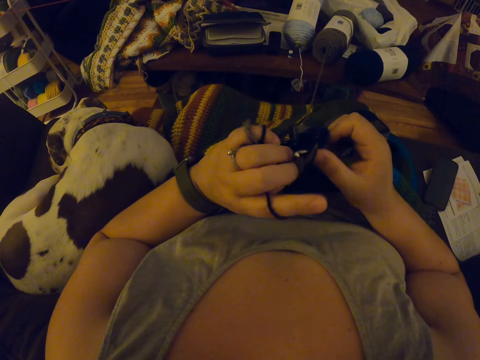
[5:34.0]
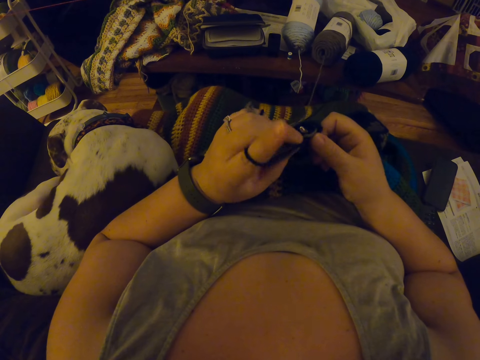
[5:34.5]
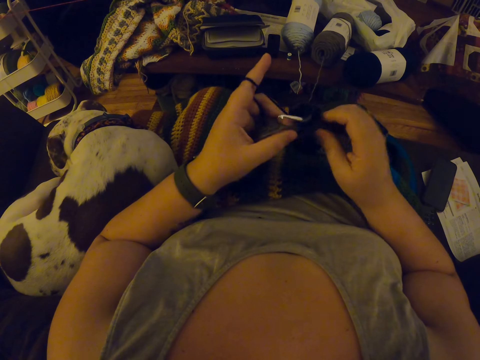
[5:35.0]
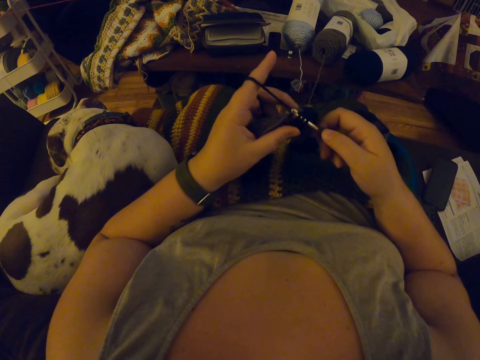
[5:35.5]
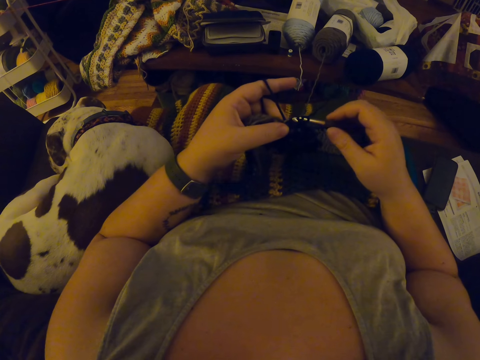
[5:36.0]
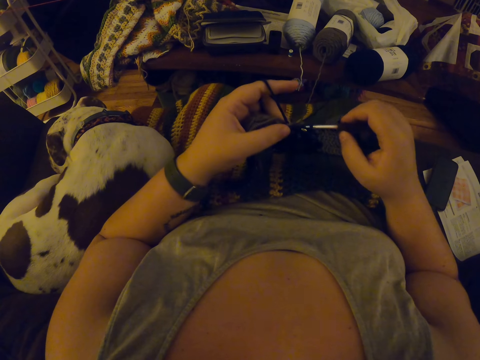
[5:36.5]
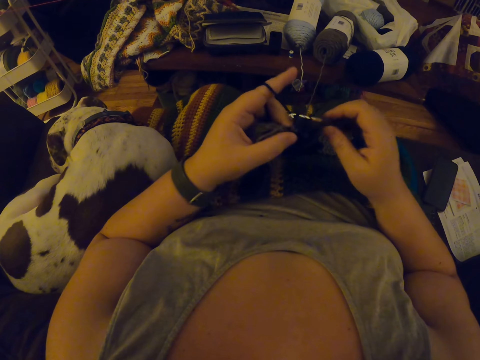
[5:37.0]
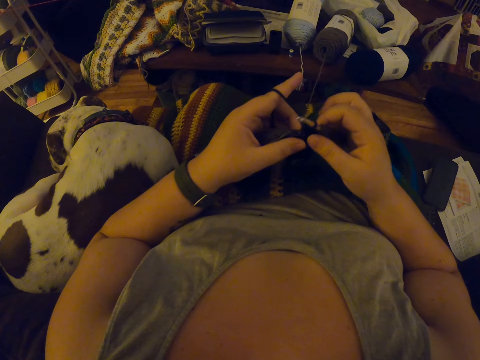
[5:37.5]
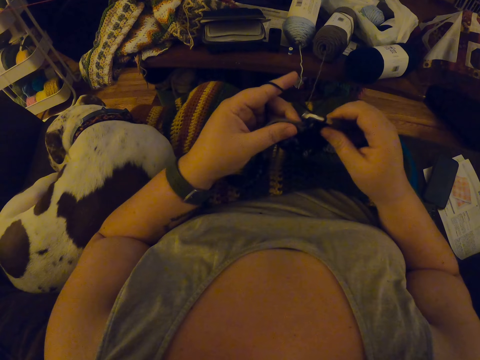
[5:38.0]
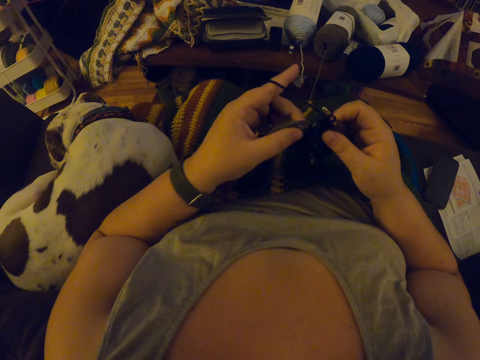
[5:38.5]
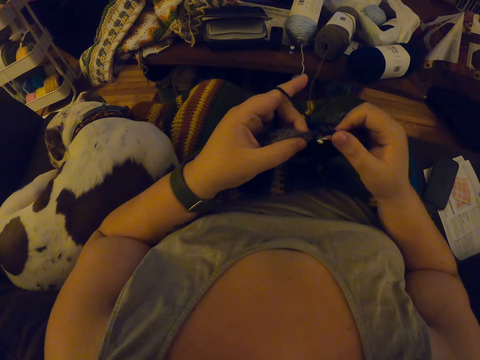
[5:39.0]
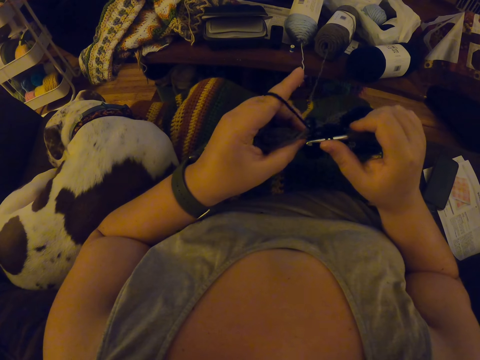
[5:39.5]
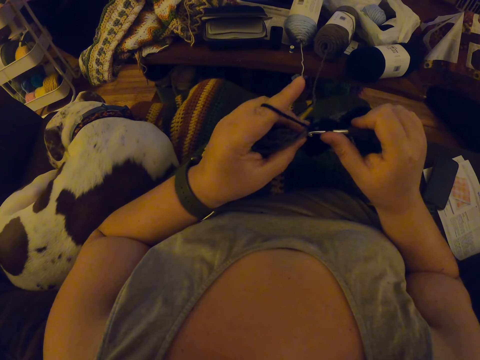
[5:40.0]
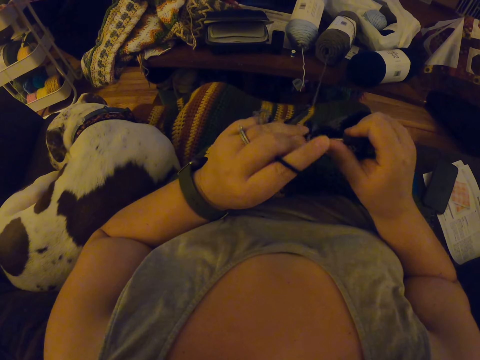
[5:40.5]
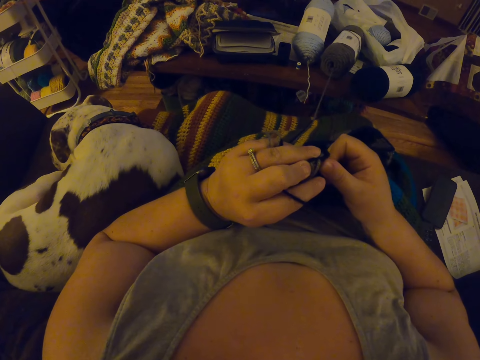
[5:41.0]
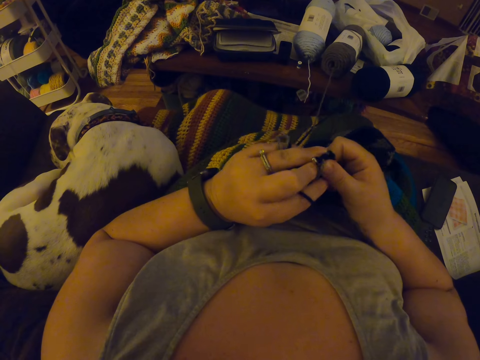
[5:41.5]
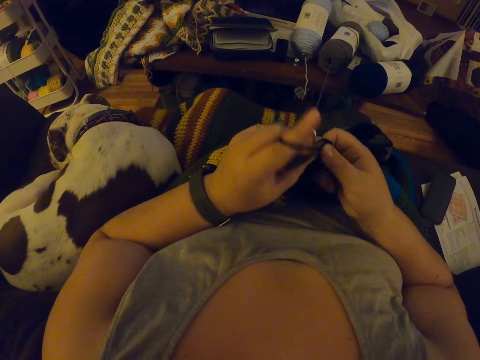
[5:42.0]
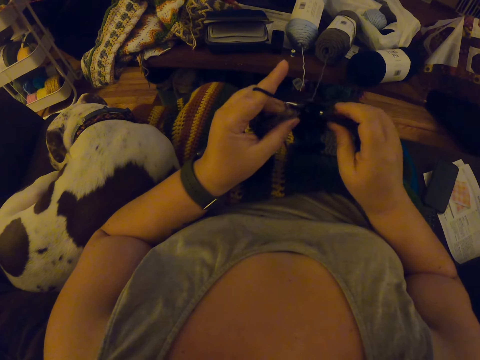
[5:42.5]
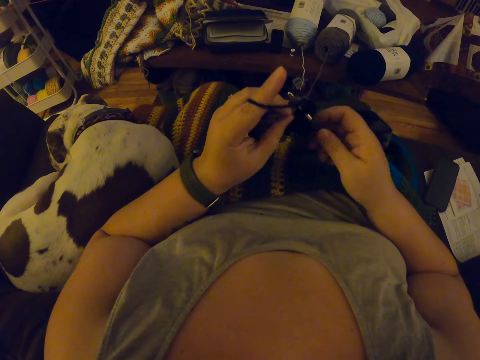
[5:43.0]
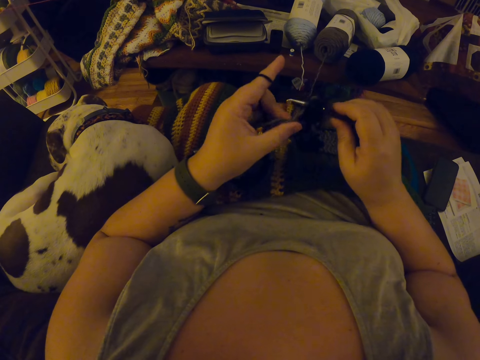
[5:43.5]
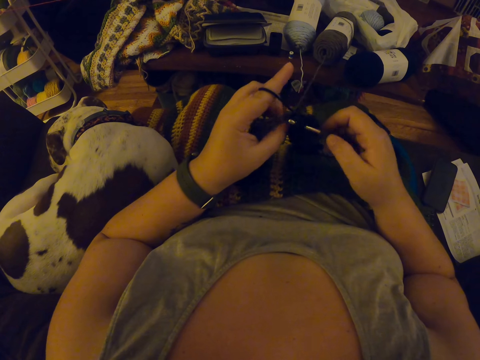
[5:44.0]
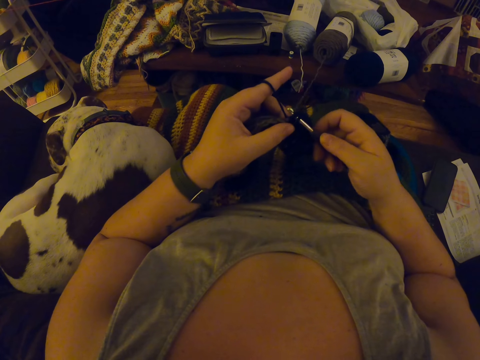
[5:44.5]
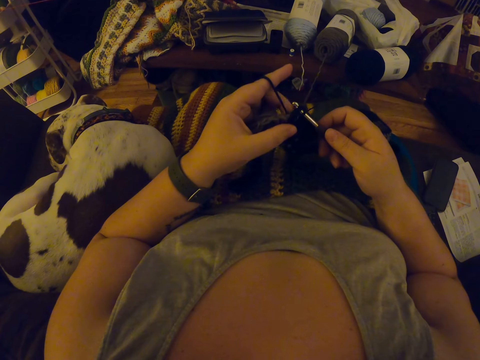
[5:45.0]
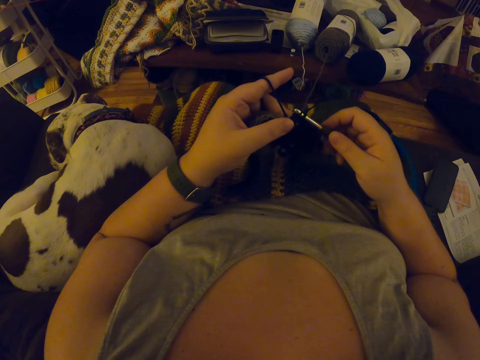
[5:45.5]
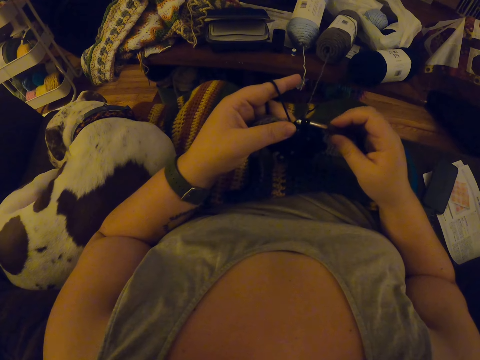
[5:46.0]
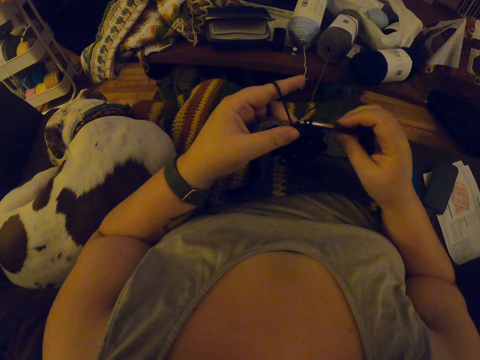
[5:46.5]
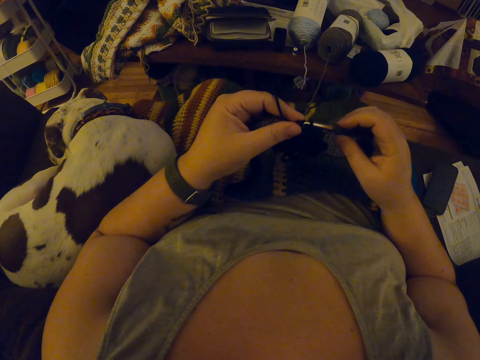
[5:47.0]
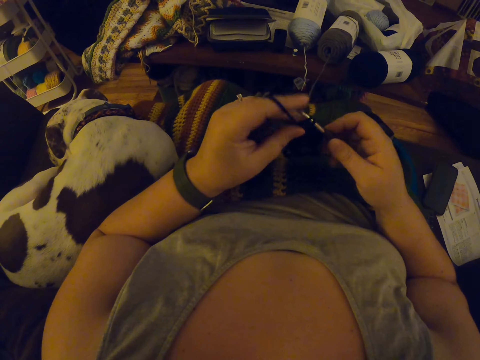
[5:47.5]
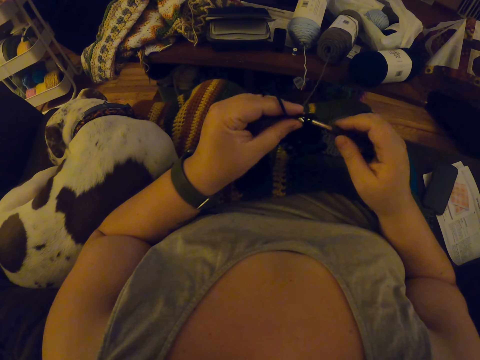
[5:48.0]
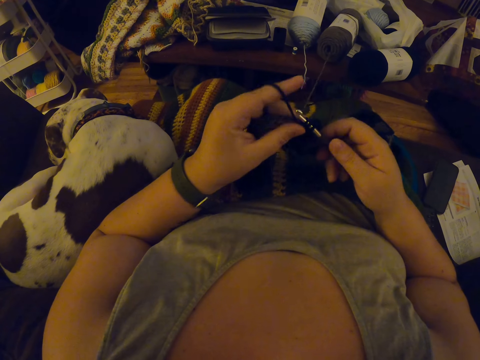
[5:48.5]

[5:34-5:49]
The camera wearer crochets the fabric.

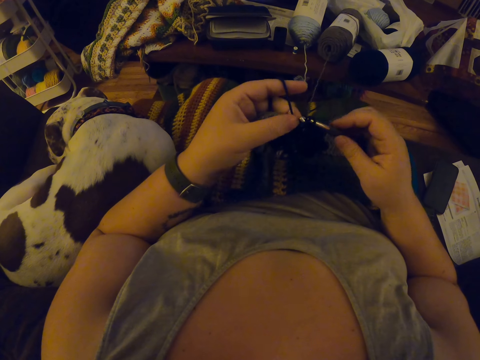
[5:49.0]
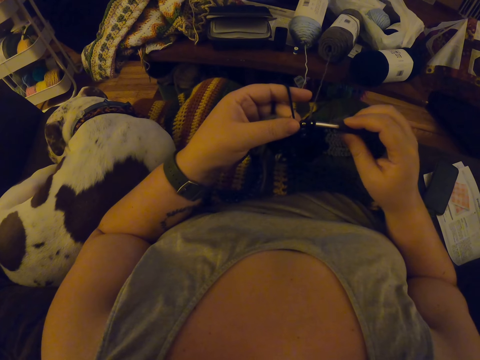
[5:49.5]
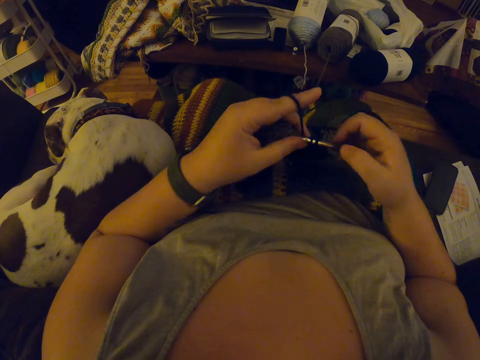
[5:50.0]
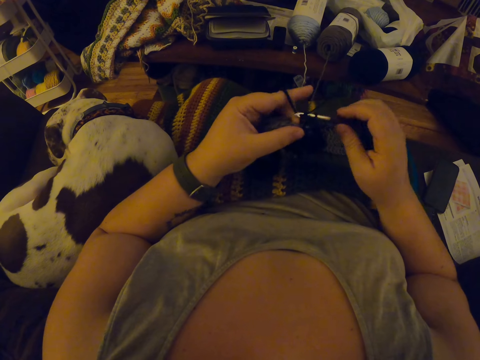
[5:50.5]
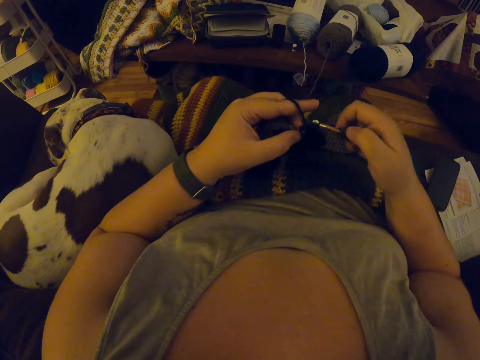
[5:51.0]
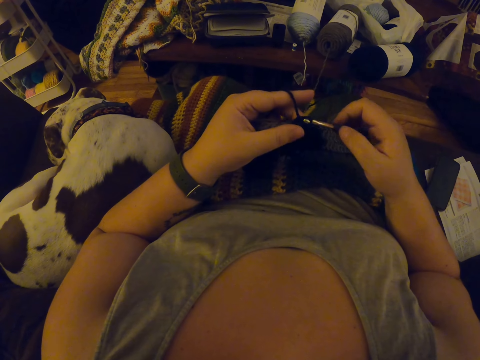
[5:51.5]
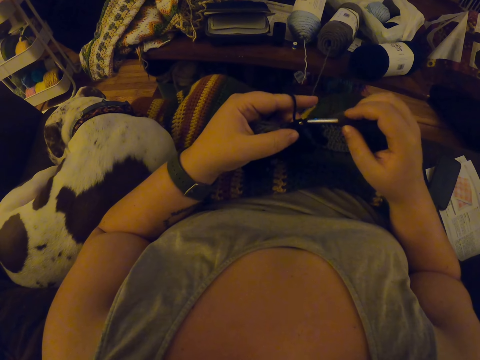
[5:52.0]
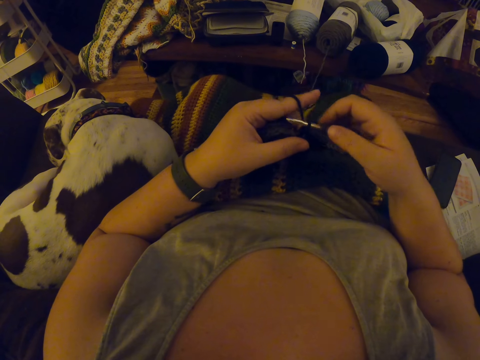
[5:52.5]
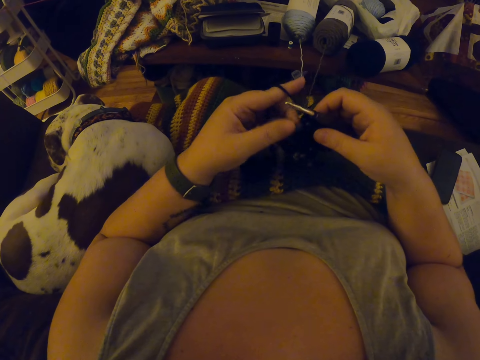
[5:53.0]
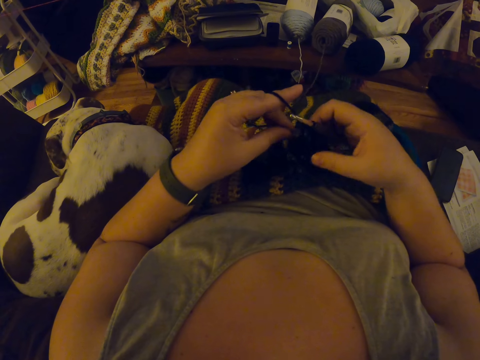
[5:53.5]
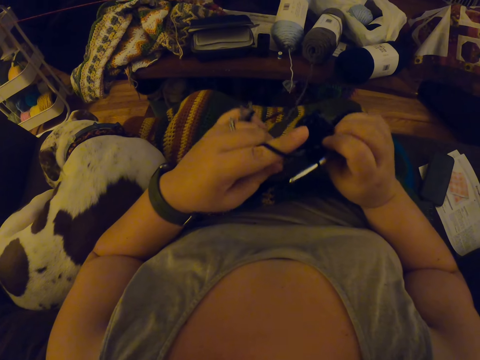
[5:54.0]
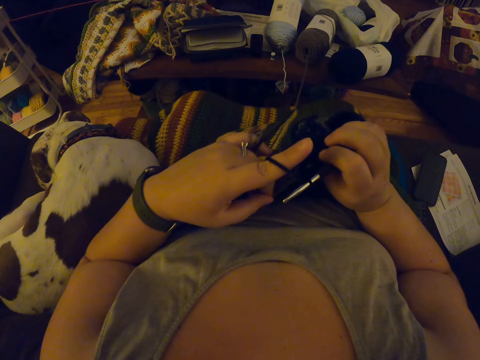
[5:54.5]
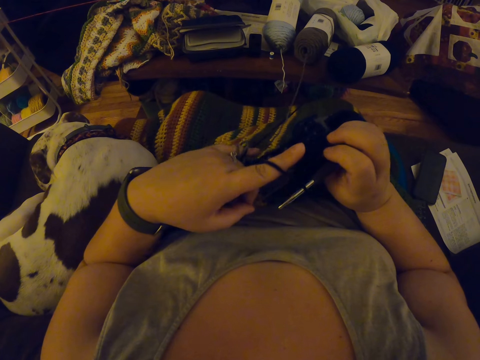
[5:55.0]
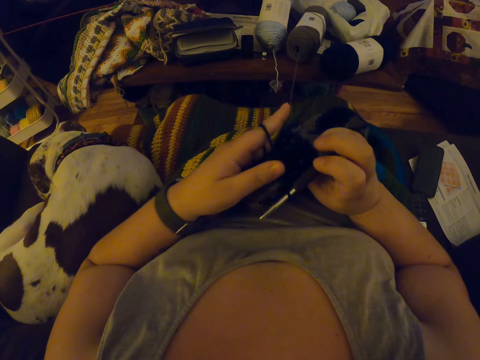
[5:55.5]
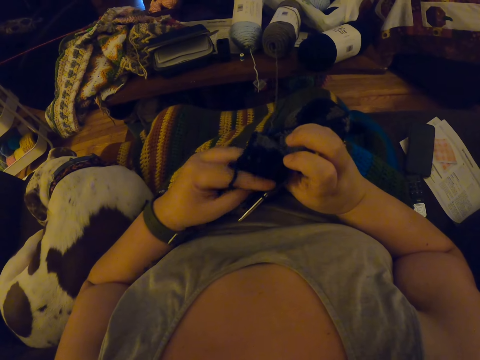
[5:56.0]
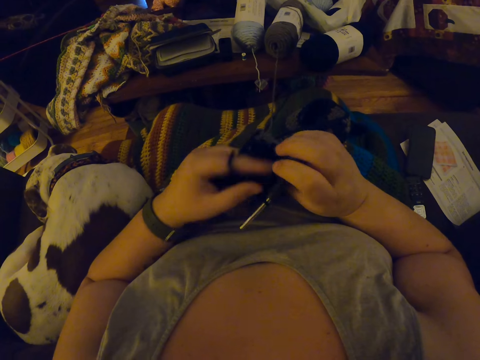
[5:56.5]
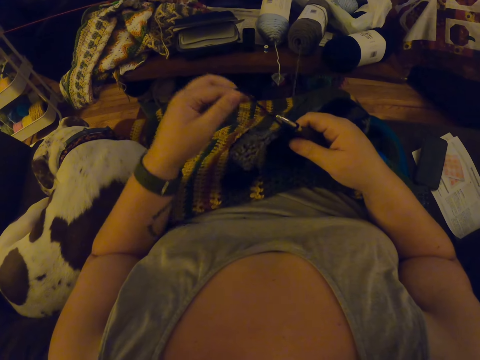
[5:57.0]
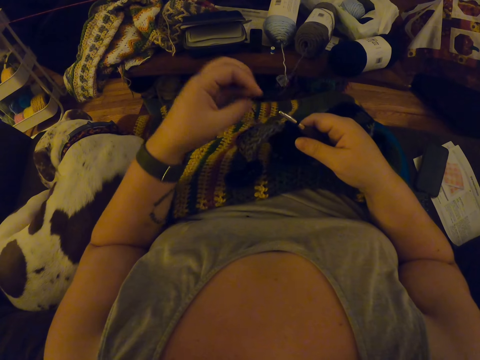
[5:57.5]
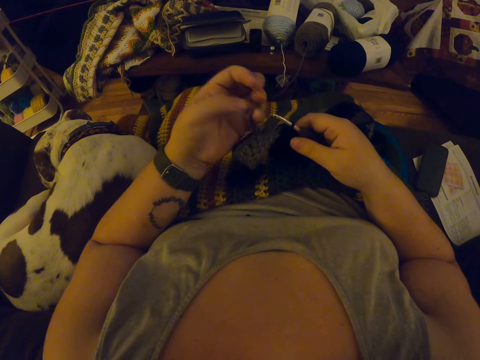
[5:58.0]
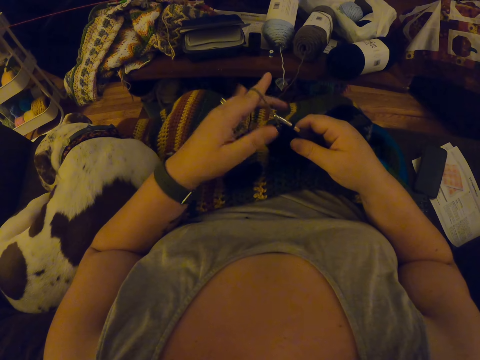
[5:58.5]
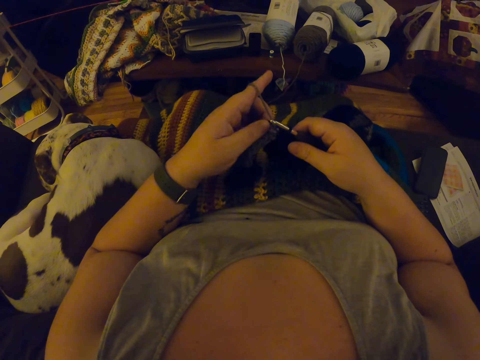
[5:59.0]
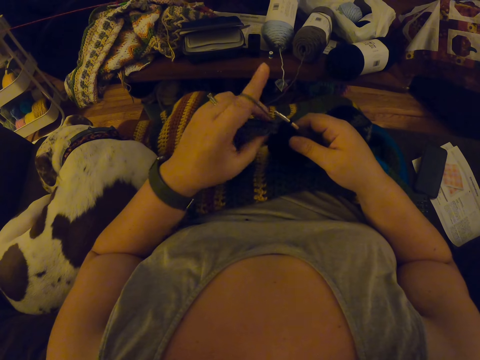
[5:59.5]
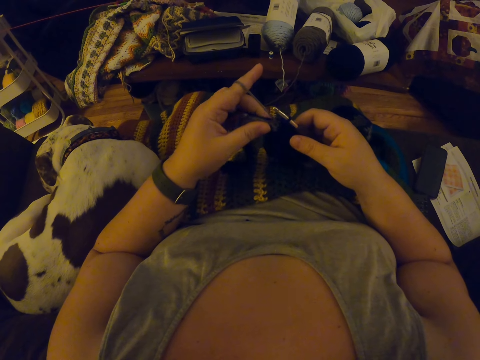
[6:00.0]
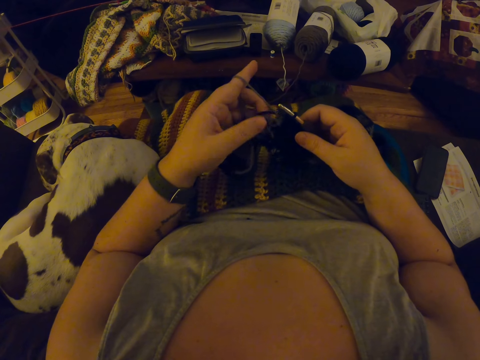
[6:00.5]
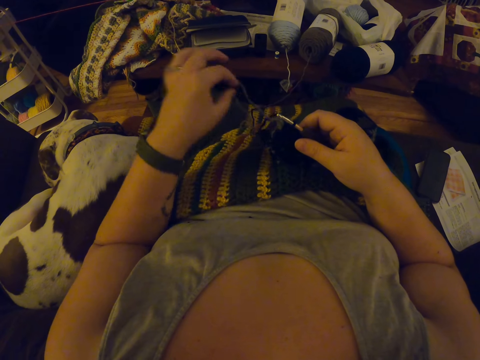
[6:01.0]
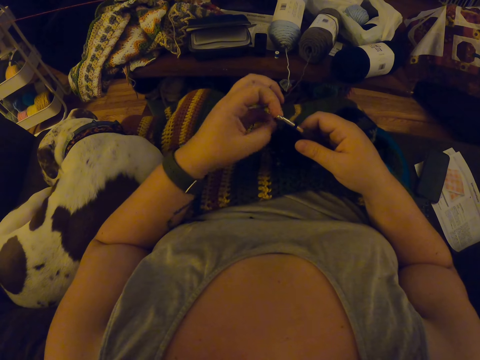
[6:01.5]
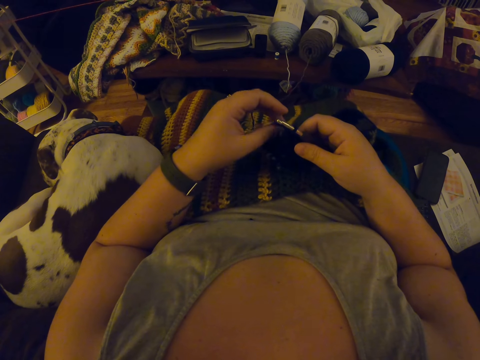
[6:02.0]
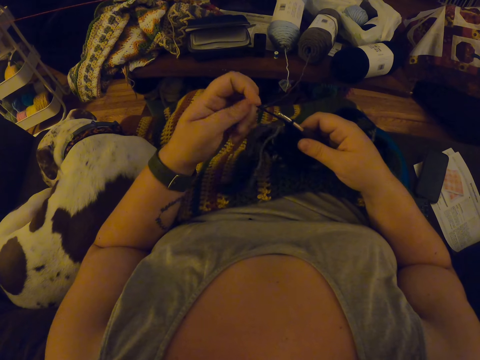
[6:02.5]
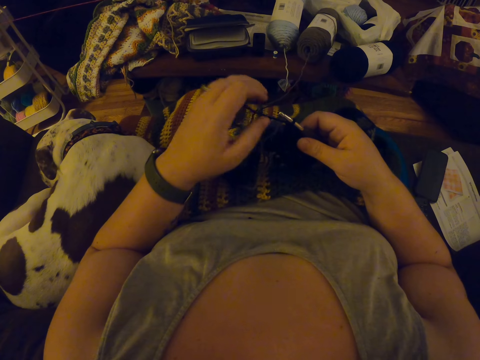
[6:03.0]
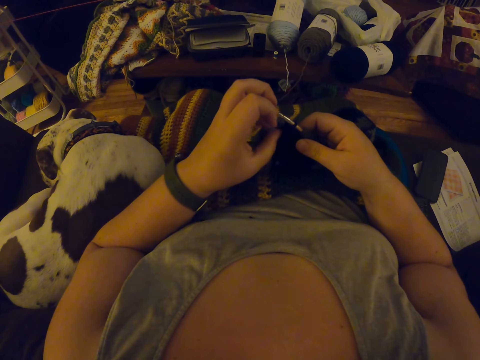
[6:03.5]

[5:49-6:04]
The camera wearer examines the crochet. She unhangs the black yarn or thread. She hangs the grey yarn on her left index finger. She unhangs the grey yarn. She holds the thread and aligns the thread.
